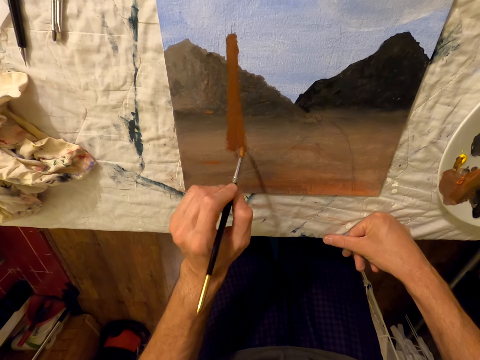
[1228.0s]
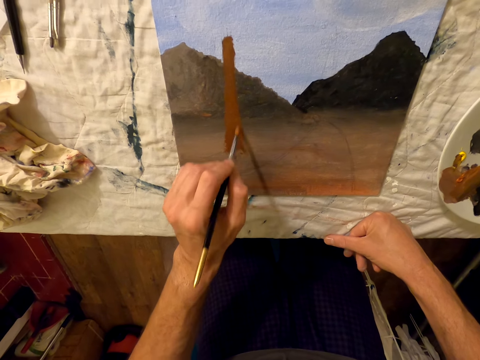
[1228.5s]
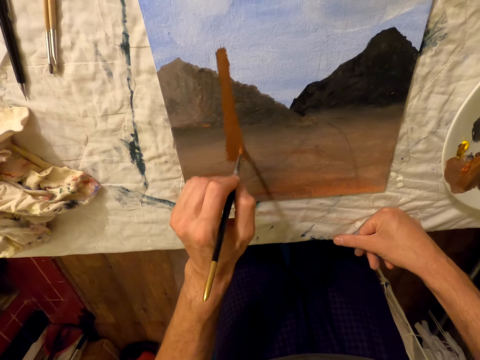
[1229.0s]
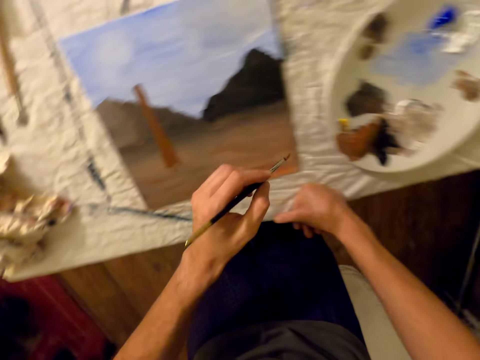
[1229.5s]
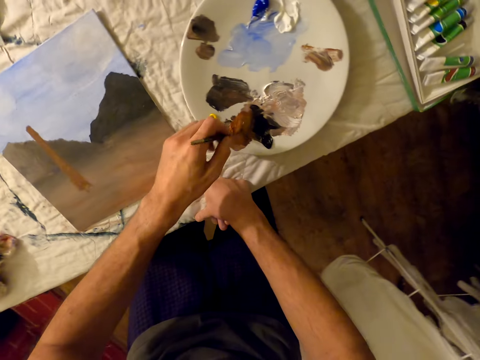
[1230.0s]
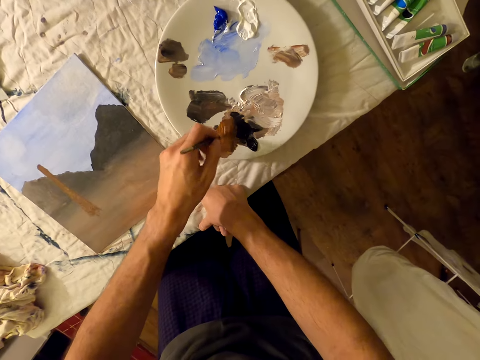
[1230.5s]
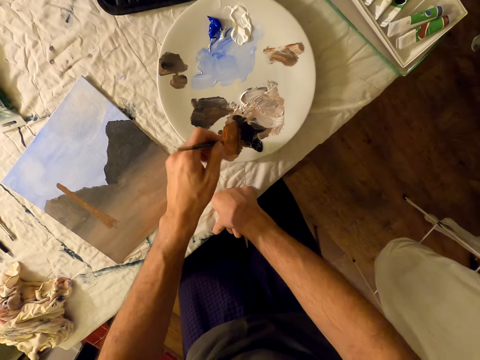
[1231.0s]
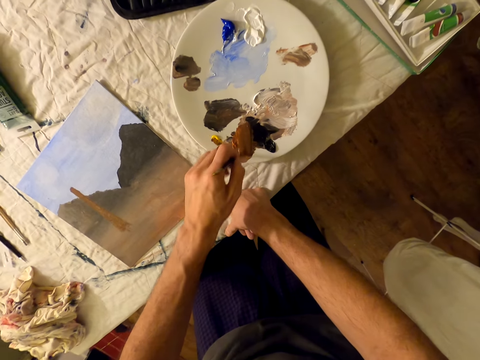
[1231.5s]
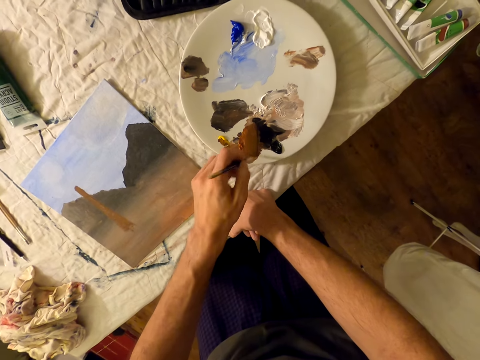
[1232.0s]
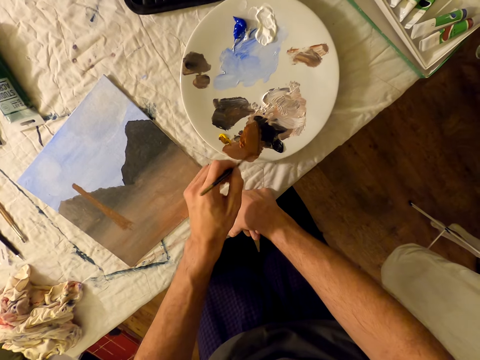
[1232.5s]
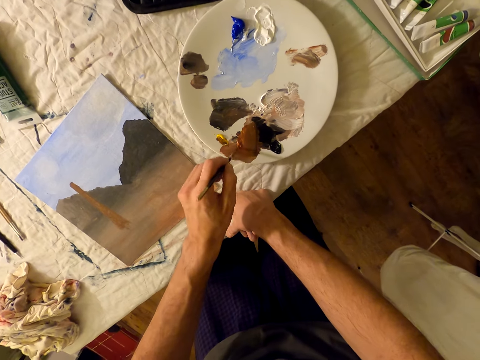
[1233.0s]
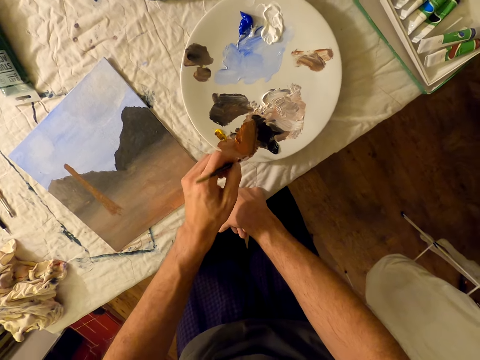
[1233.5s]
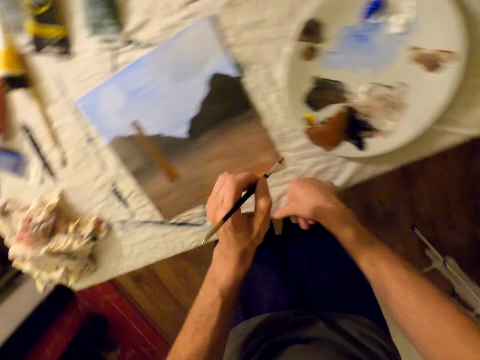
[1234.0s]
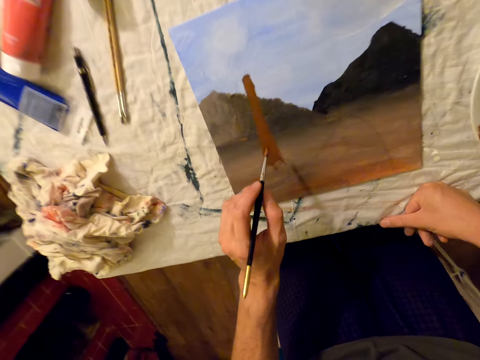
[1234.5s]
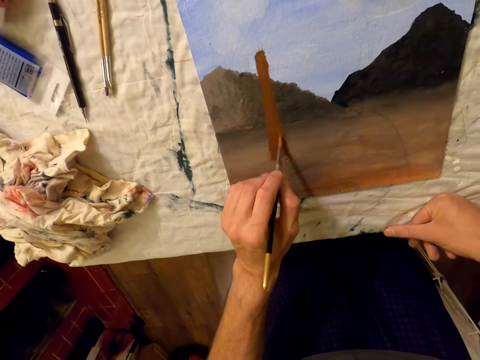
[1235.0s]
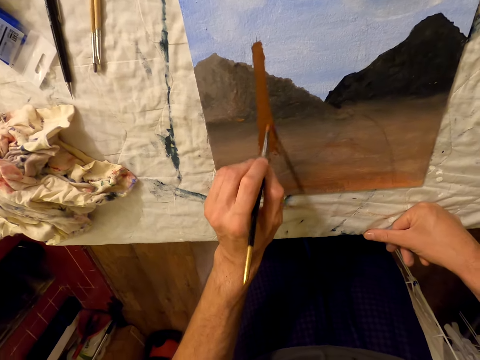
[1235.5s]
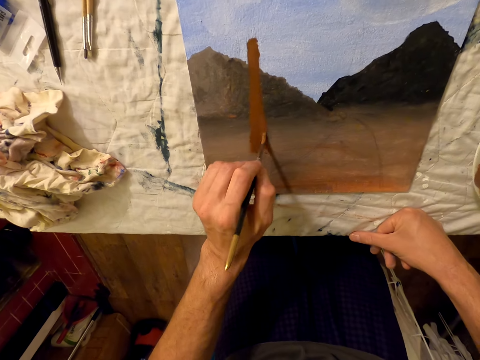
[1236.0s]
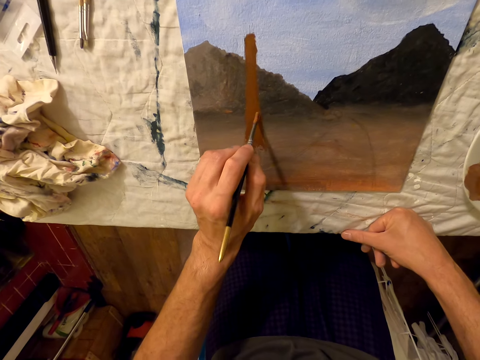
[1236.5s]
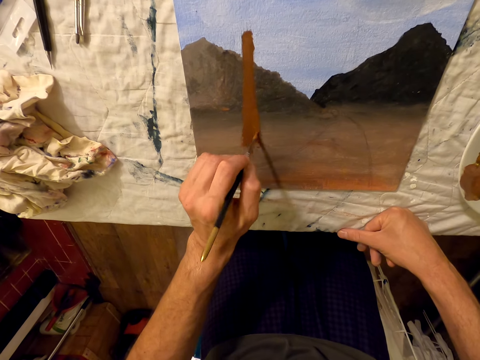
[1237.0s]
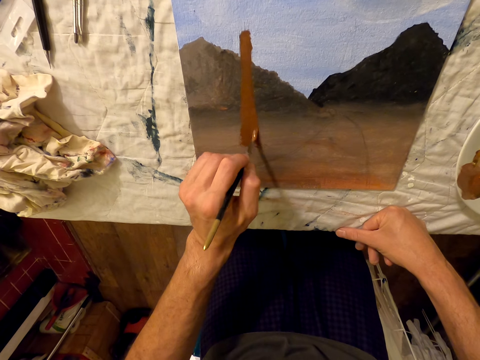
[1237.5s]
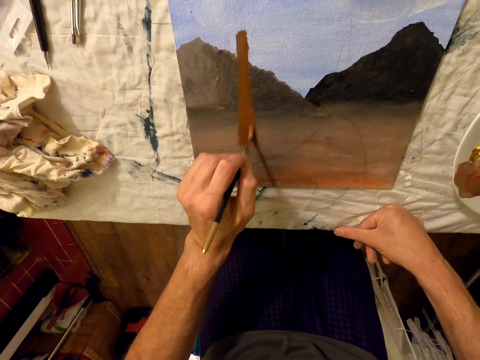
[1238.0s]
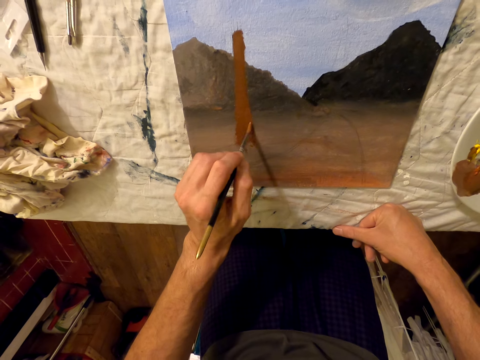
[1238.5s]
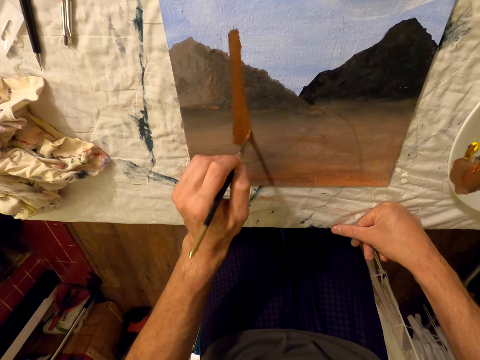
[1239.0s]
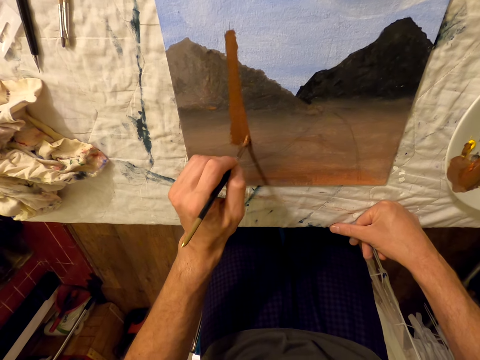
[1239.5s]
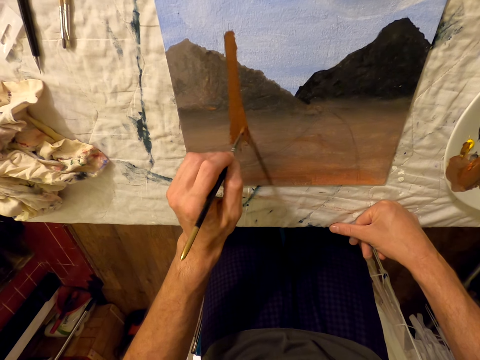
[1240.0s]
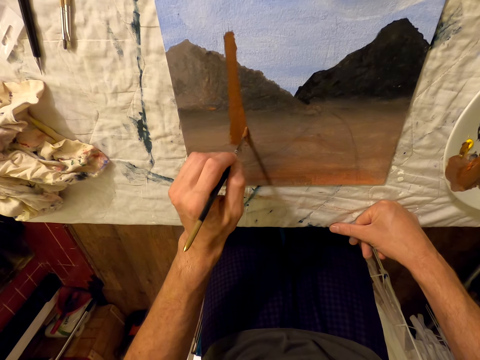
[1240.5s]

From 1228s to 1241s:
The camera wearer picks the color from the plate with a brush. They paint a painting with the brush on the board.

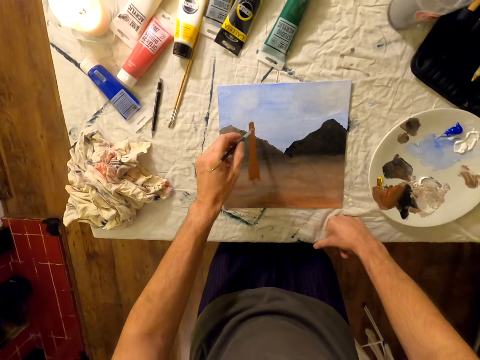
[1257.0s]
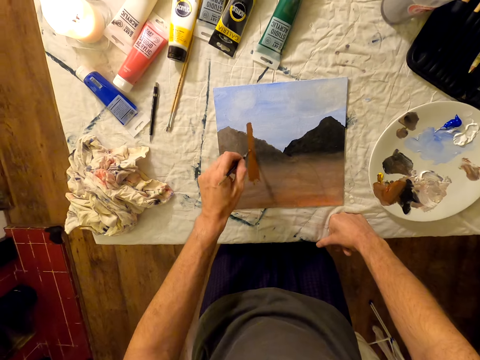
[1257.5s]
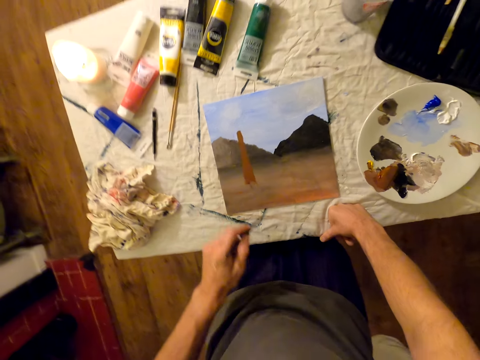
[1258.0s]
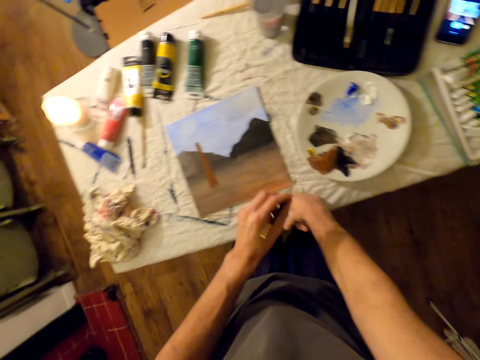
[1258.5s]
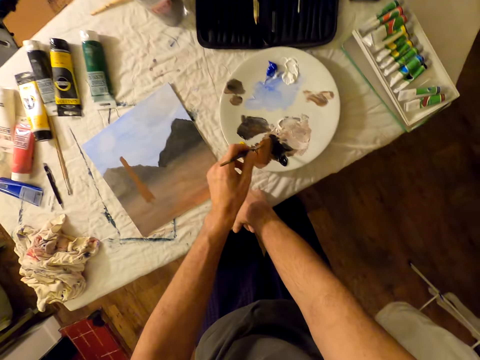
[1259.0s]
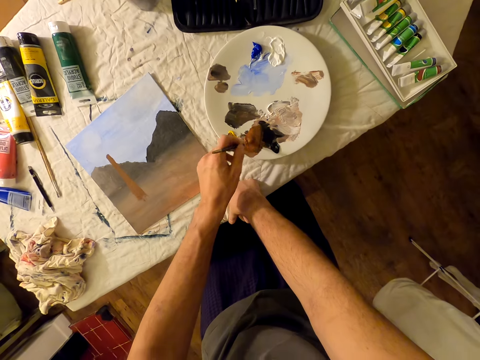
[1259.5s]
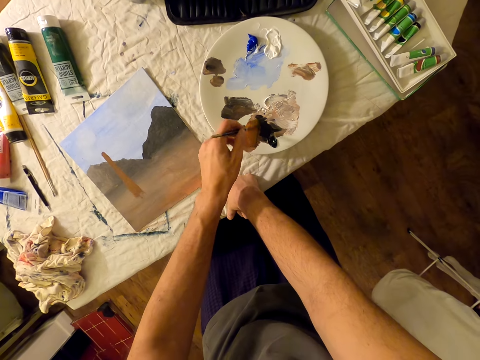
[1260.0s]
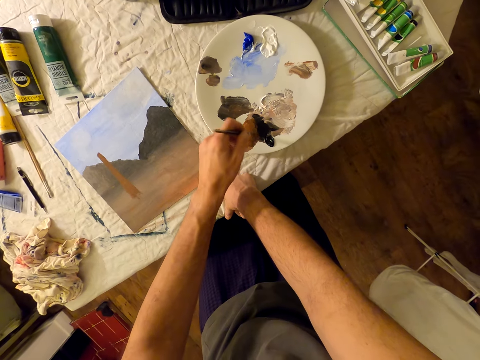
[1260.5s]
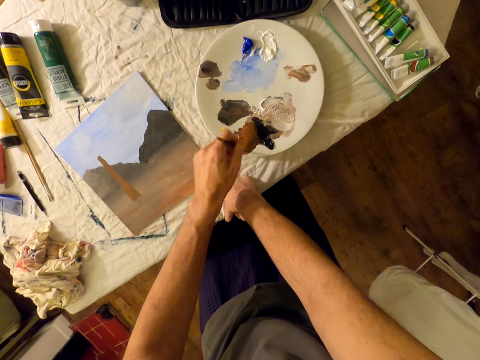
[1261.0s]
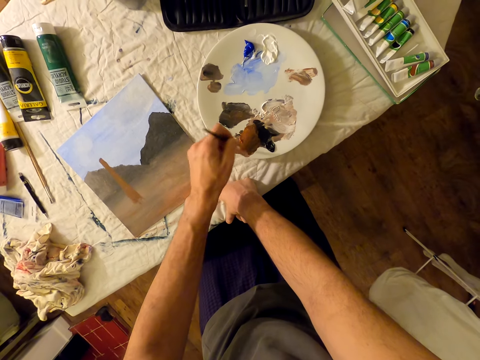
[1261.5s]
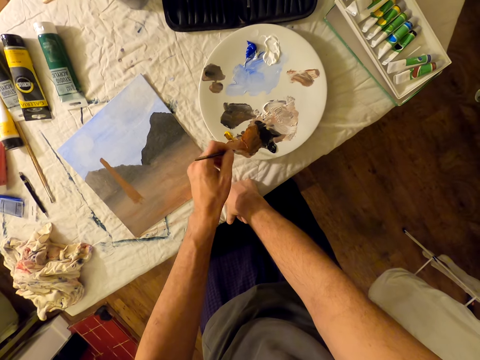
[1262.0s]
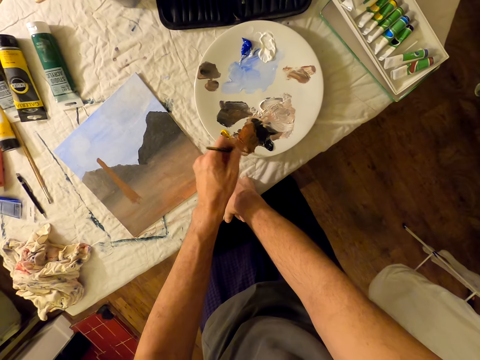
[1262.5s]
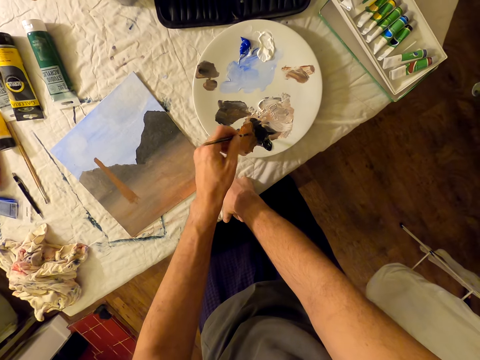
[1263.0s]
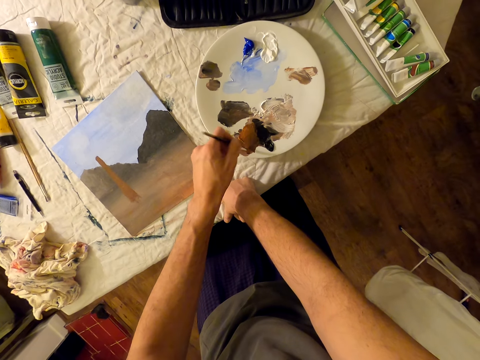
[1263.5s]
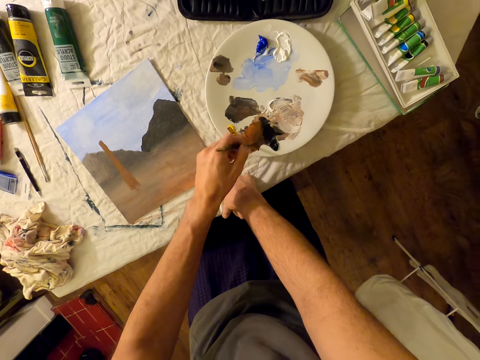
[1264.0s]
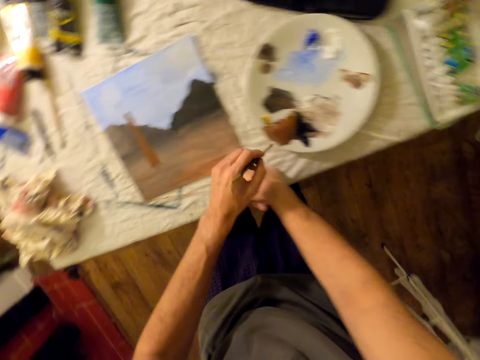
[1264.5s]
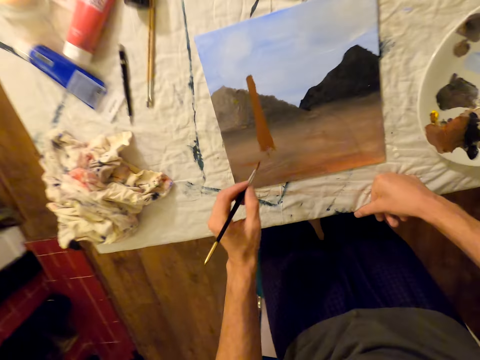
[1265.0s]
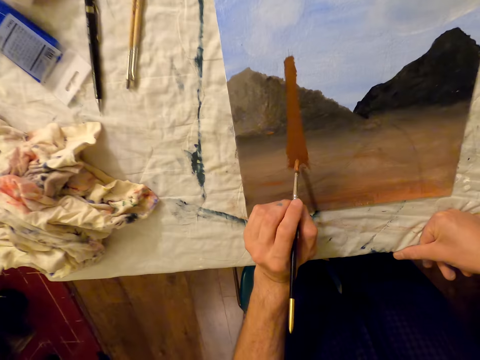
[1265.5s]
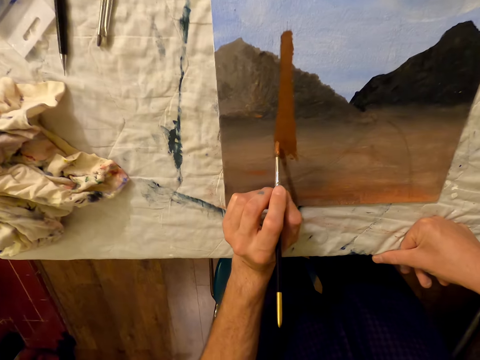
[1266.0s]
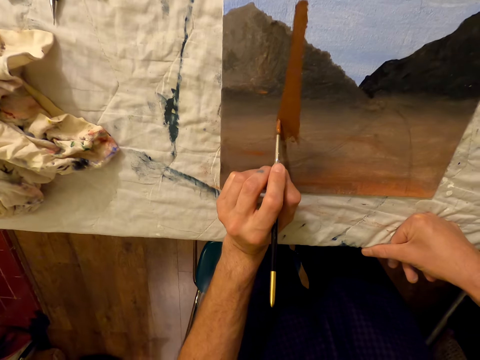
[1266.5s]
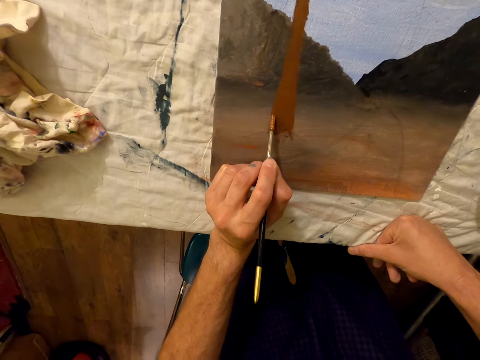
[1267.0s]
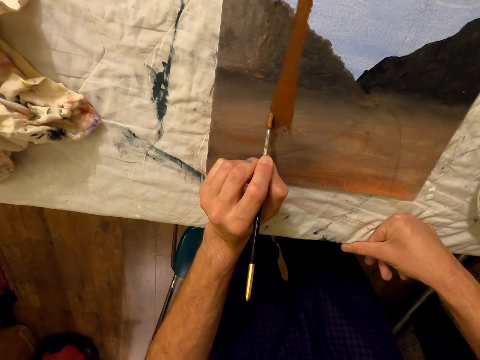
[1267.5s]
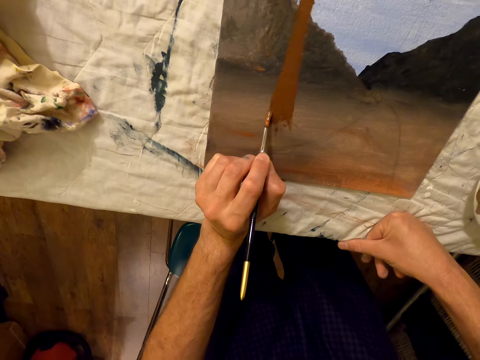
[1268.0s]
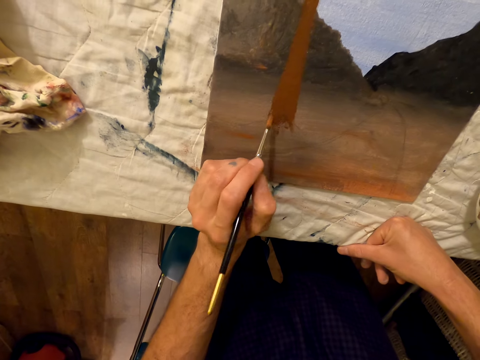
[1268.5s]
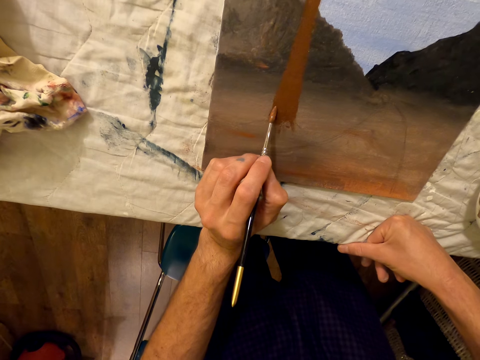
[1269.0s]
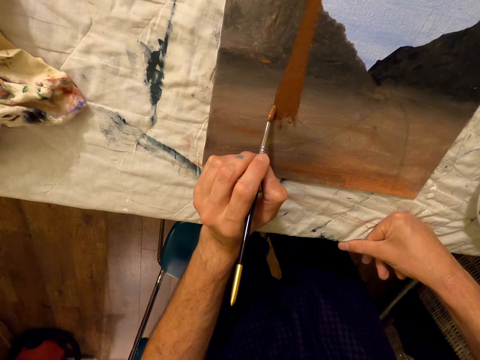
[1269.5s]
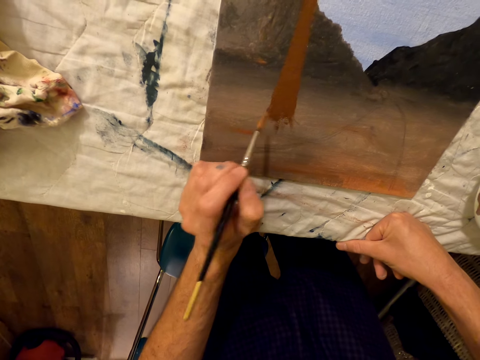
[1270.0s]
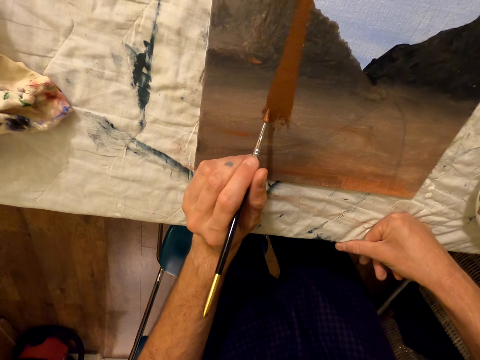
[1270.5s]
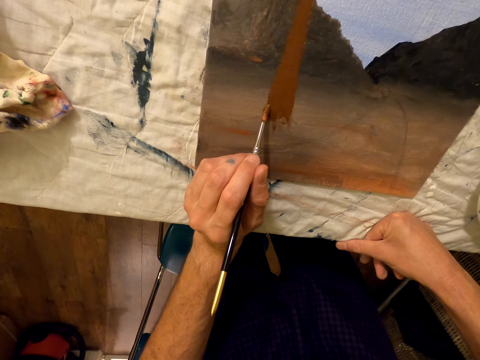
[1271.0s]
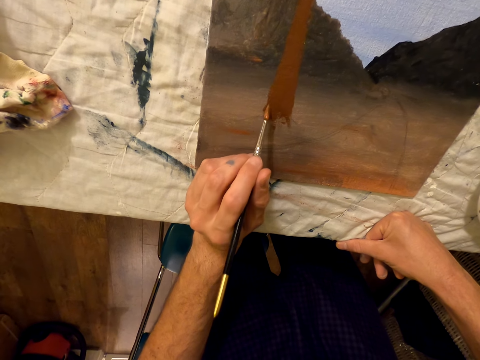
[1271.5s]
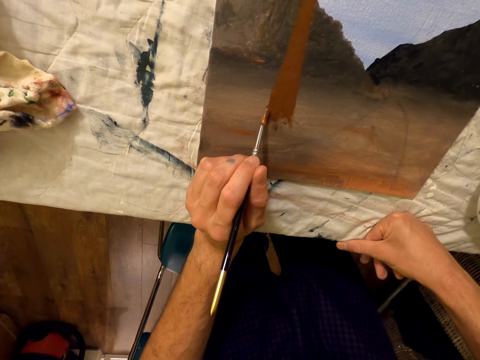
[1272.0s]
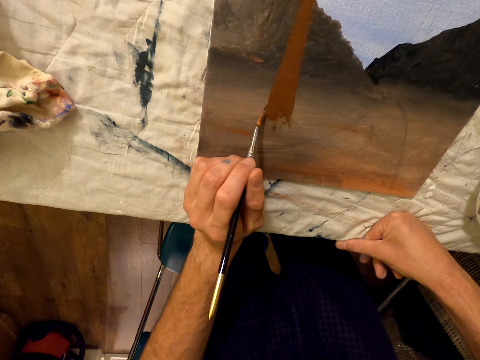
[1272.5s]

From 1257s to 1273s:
The camera wearer picks the color from the plate with a brush. They paint a painting with the brush on the board.
